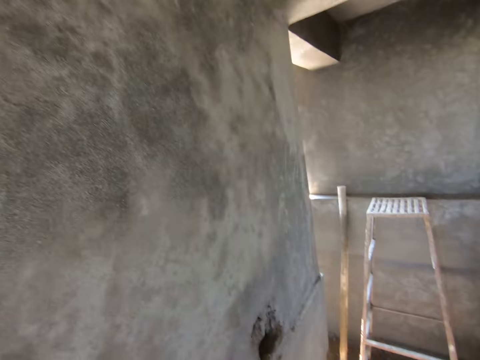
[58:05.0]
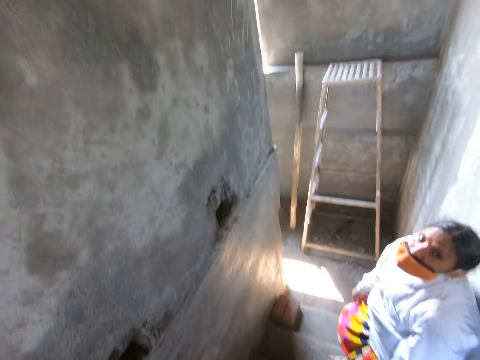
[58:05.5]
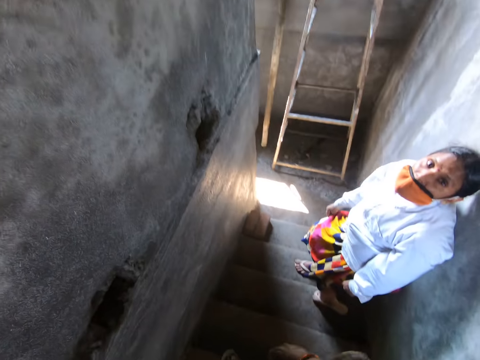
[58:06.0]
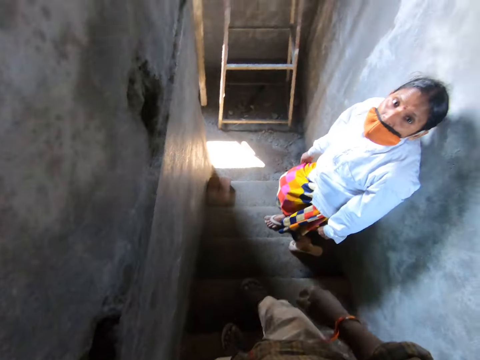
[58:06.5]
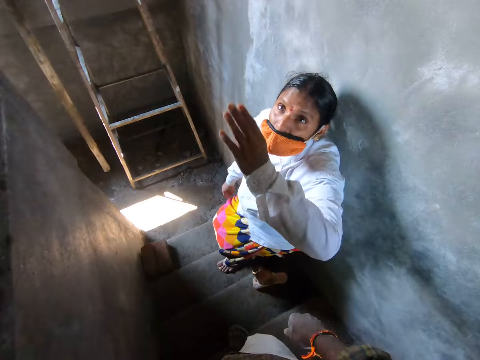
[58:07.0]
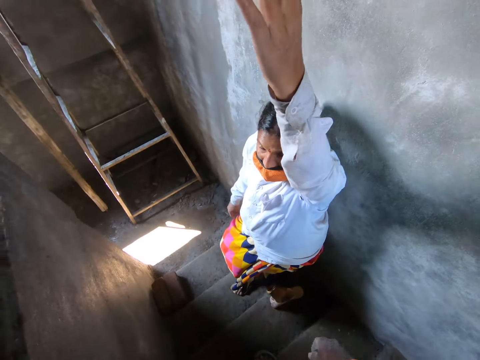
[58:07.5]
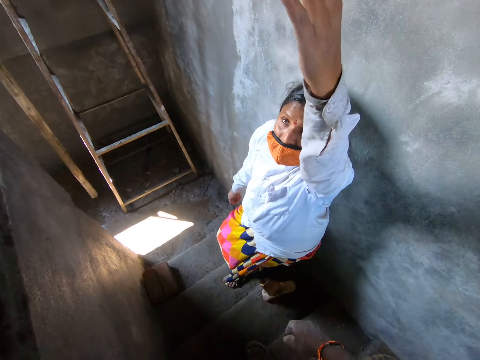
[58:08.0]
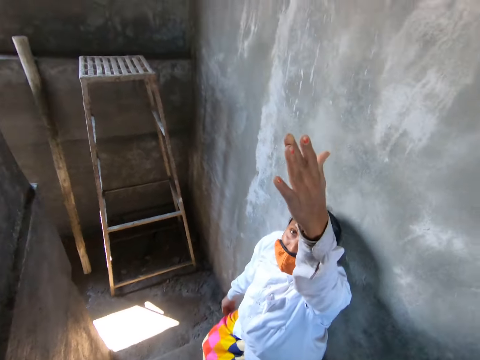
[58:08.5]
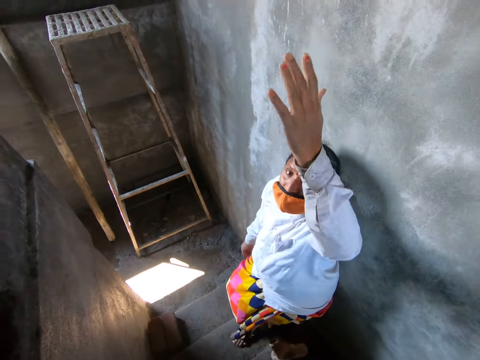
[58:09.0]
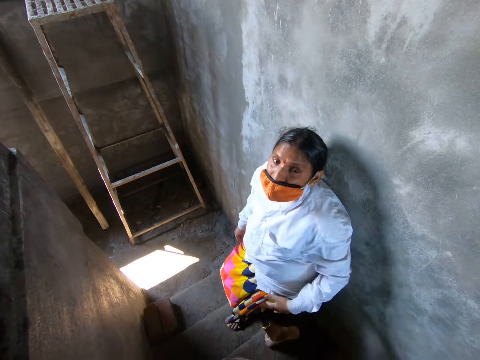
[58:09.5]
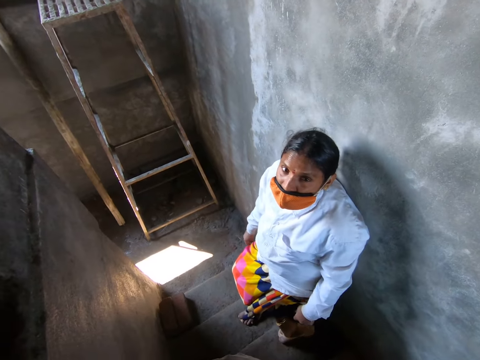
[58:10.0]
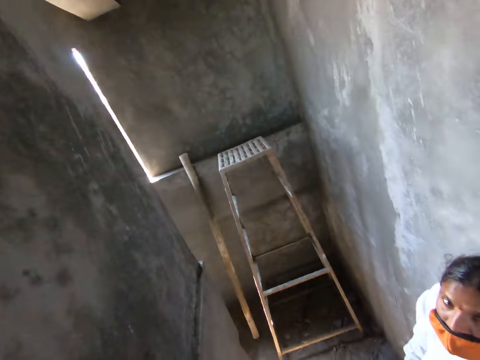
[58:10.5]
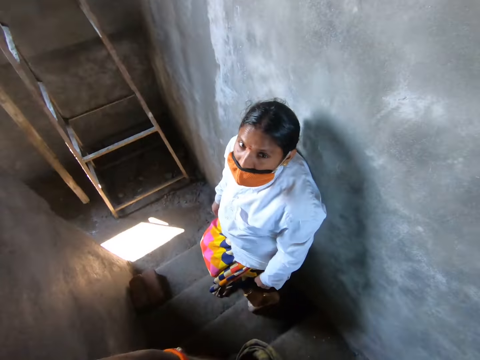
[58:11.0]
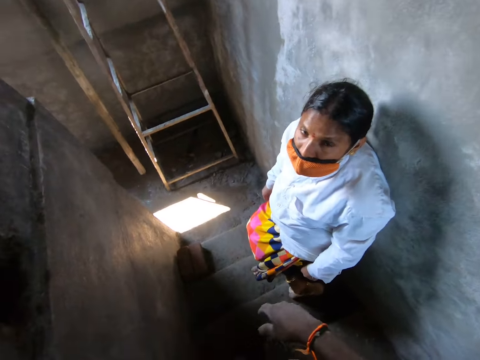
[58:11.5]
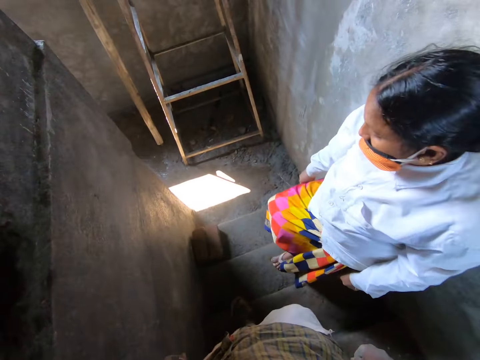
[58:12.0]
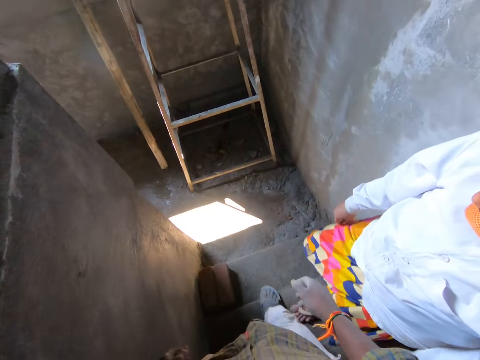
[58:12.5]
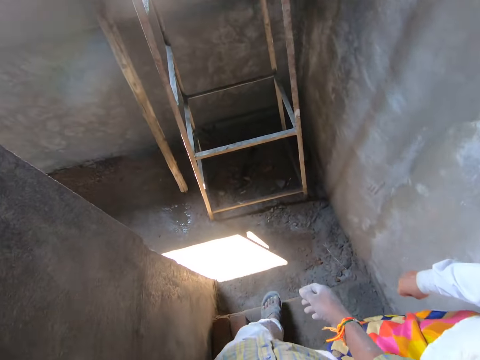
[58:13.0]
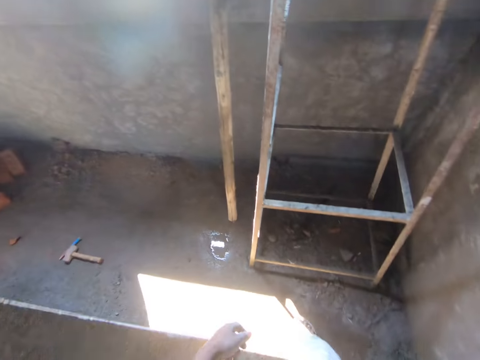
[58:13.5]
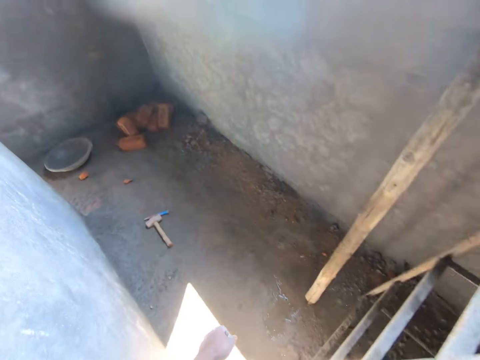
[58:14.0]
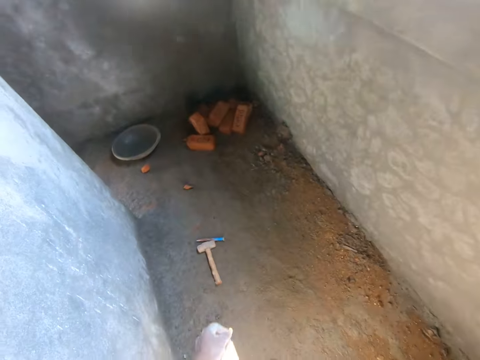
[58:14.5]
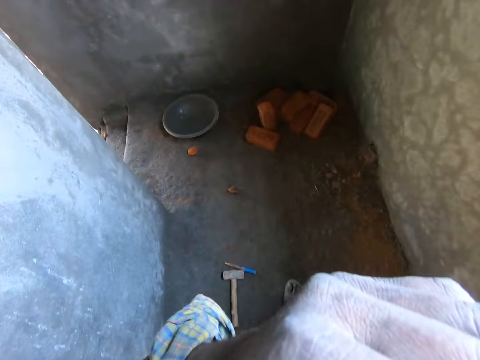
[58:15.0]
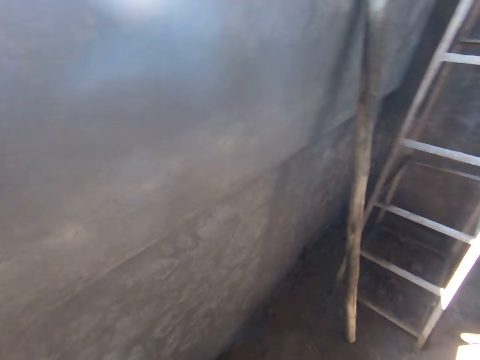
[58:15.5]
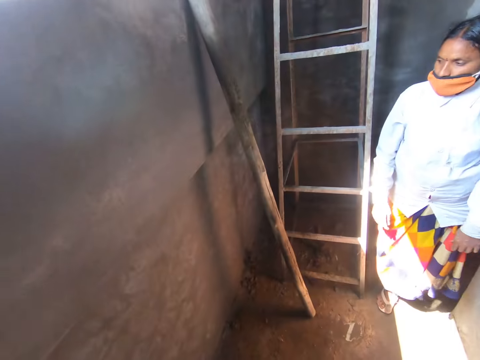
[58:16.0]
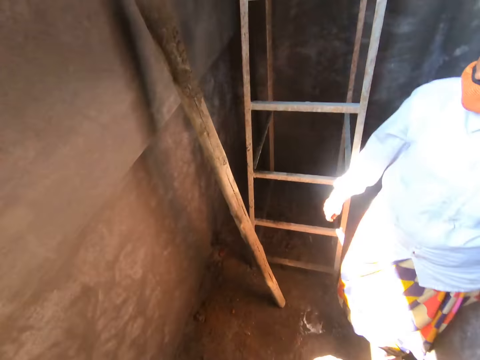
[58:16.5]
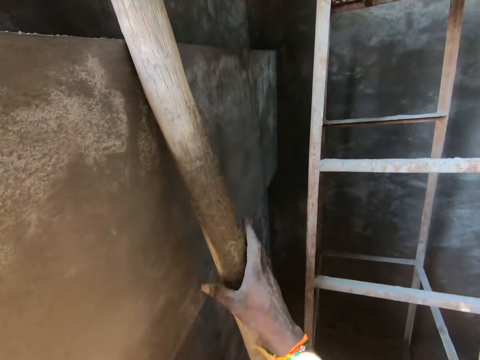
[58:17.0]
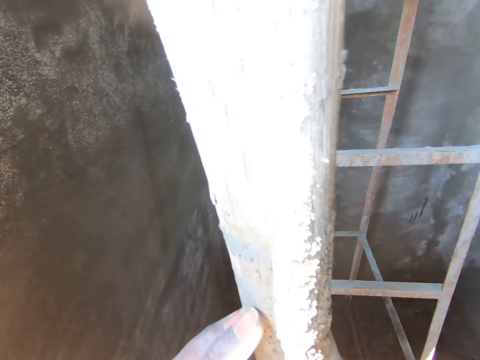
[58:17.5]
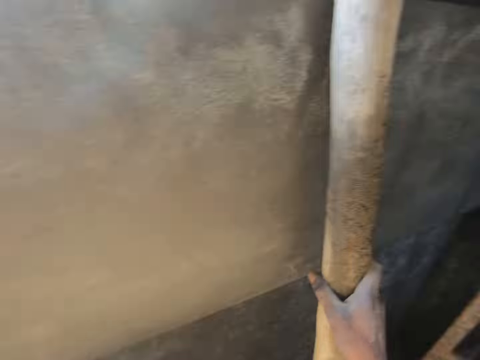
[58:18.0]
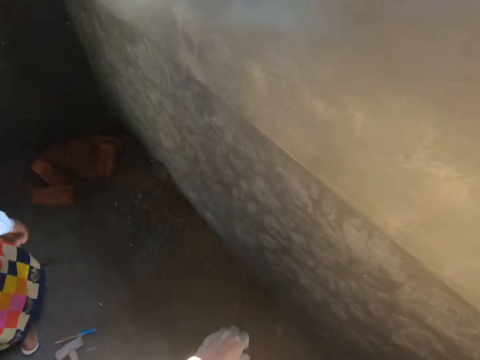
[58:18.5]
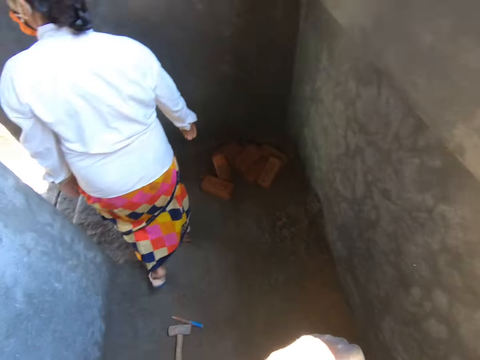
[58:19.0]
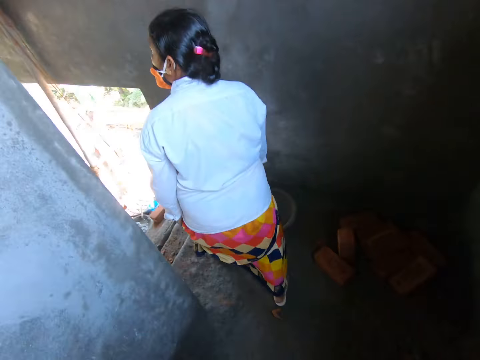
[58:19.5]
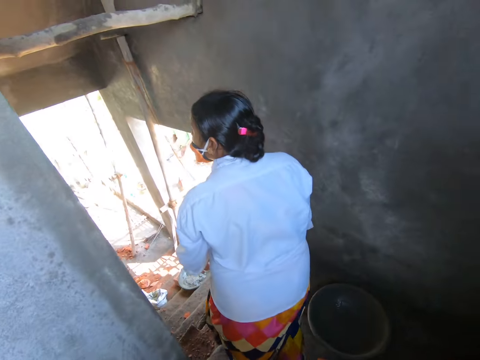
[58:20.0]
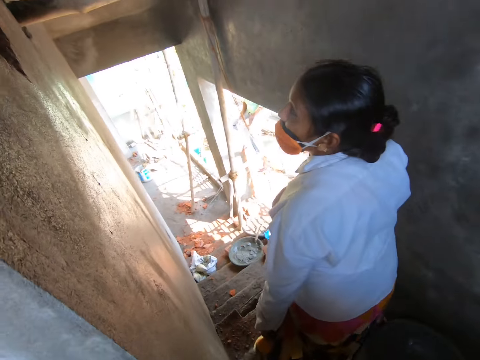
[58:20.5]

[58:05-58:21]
The camera wearer looks at the wall. The woman lifts up her left hand. The woman puts her hand down. The camera wearer walks down the flight of stairs. He rubs his nose with his left hand. He puts his hand up. He touches the pole against the wall with his right hand. He walks towards the flight of stairs.

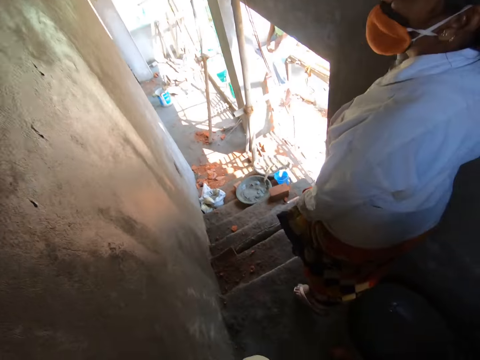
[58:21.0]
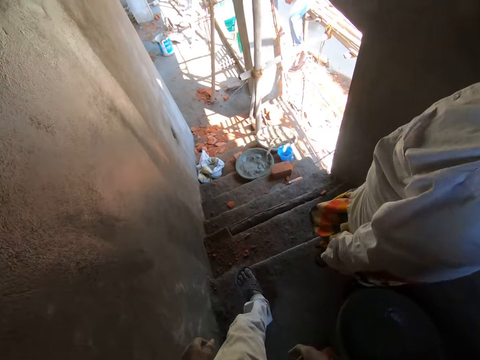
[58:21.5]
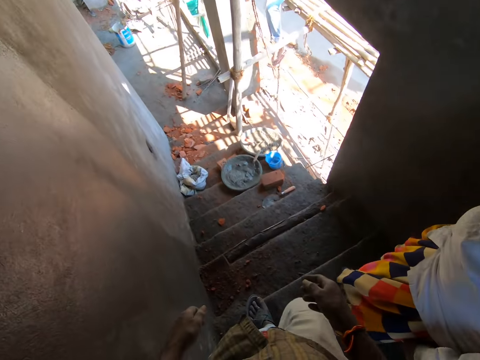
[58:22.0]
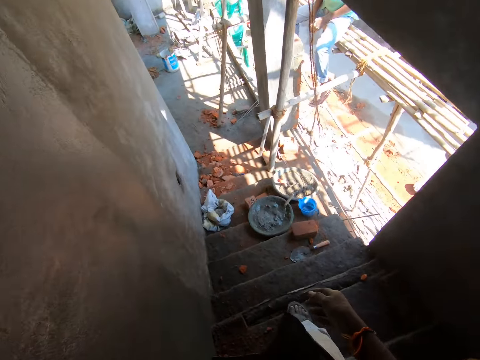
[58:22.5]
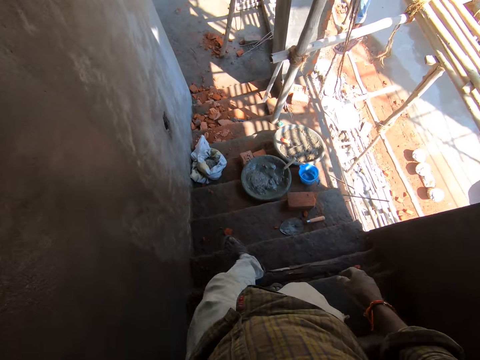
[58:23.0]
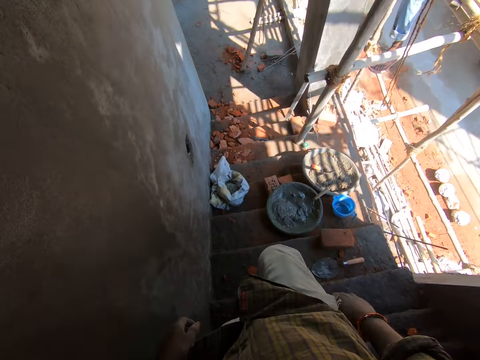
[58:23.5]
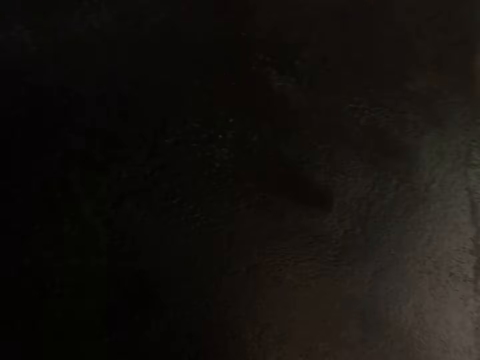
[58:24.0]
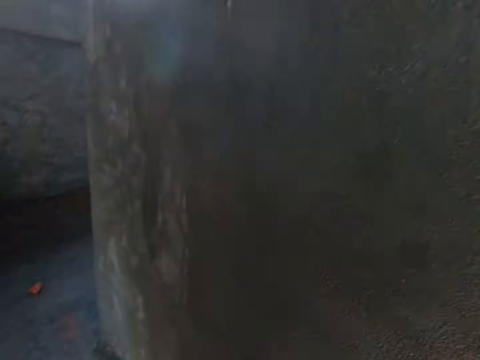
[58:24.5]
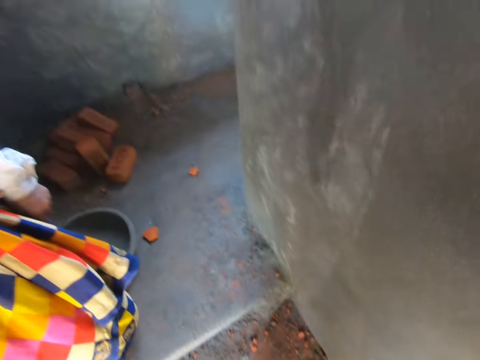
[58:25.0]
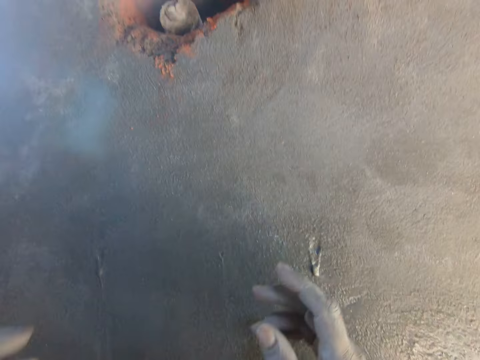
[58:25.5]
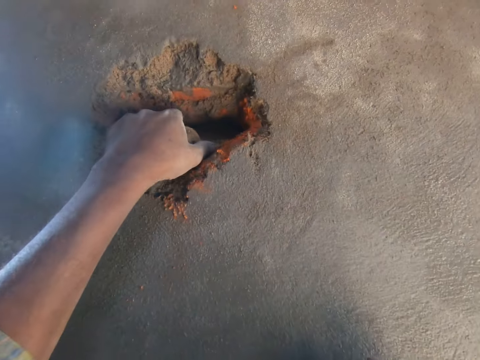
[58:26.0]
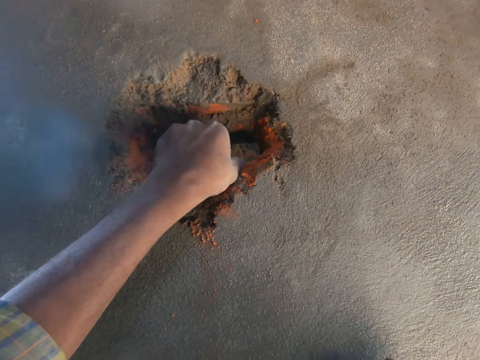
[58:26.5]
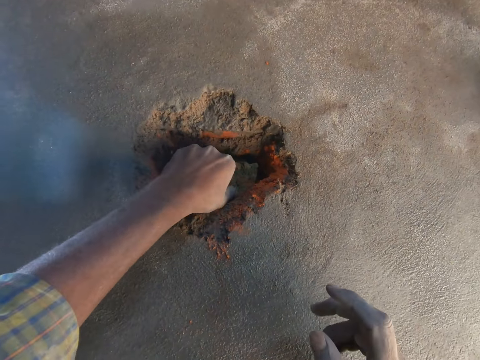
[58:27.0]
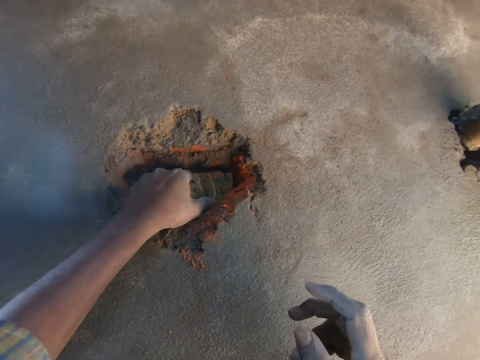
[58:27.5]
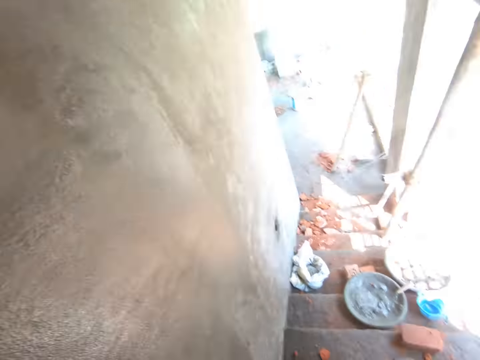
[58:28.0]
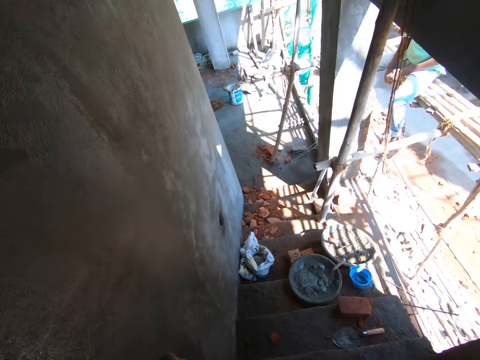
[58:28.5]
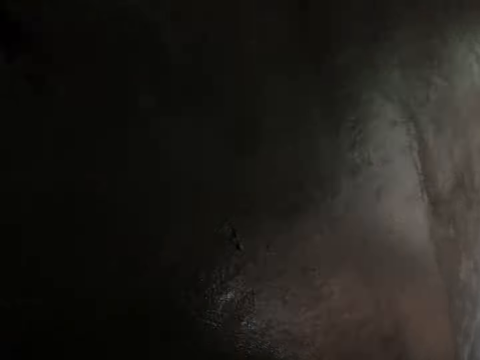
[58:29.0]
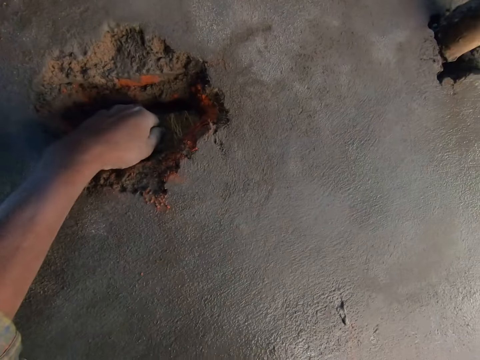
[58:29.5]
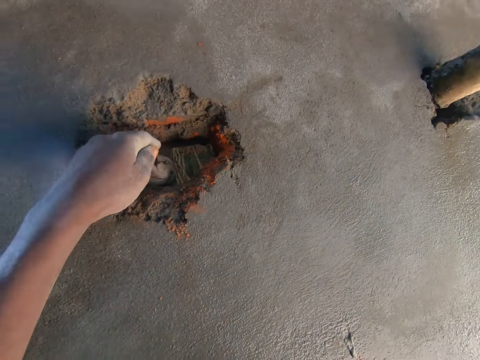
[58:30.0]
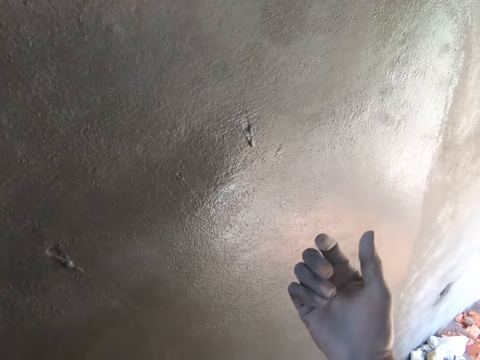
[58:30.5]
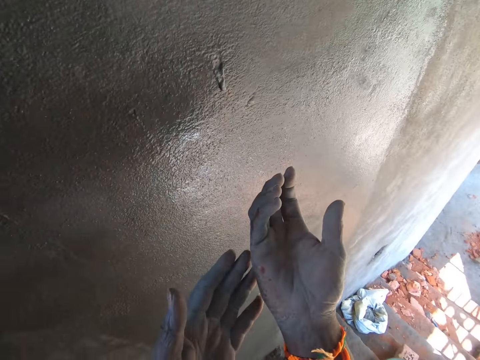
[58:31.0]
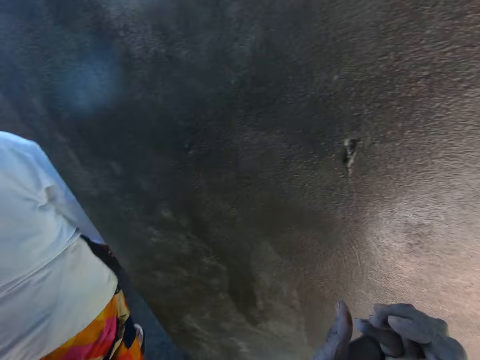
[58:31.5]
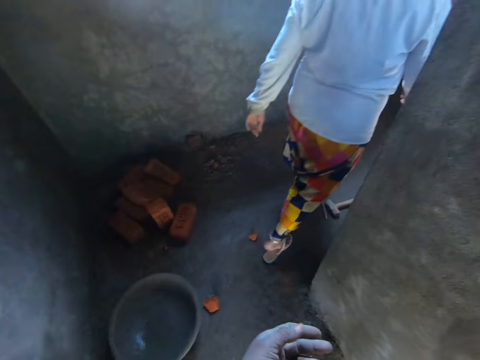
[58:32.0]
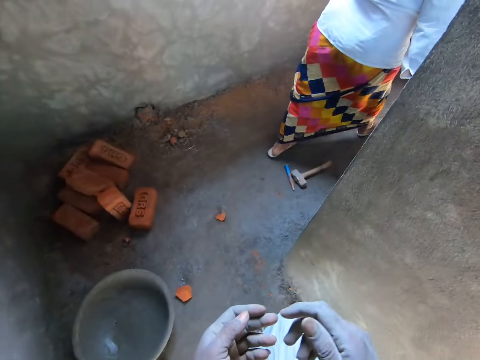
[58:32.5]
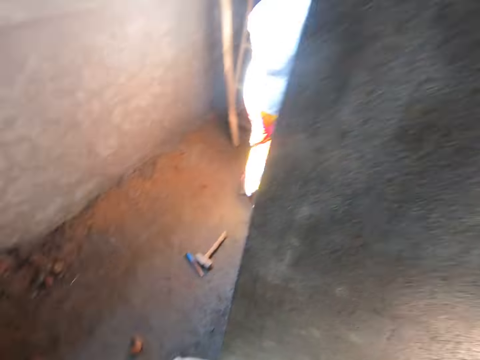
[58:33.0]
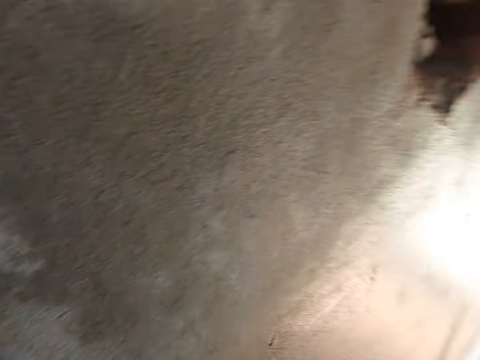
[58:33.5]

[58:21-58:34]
The woman walks down the flight of stairs. The camera wearer walks down the flight of stairs. He holds the wooden pole in the hole in the wall with his left hand. He touches the piece of wood in the hole. He looks at the staircase. He looks at the hands. The woman walks away from the camera wearer.
